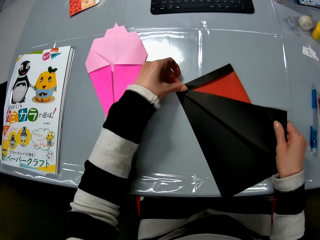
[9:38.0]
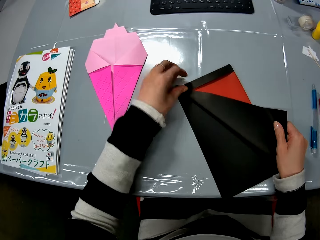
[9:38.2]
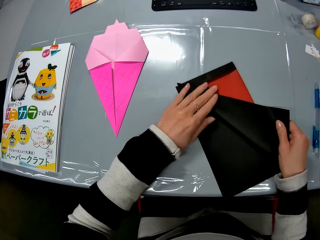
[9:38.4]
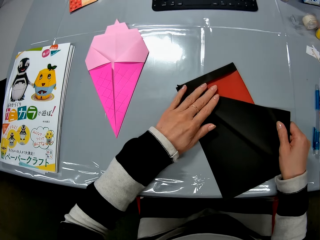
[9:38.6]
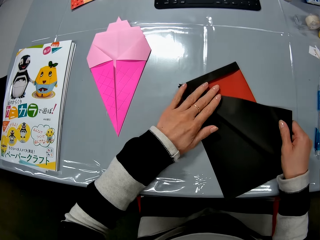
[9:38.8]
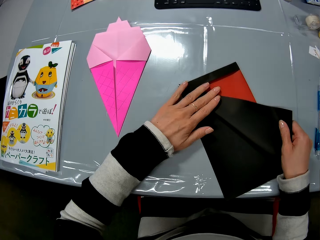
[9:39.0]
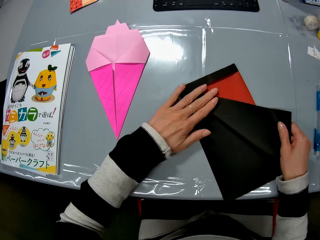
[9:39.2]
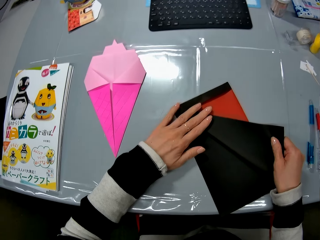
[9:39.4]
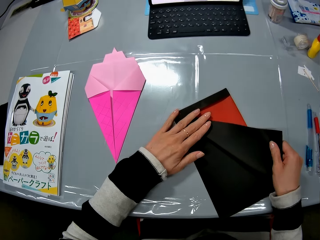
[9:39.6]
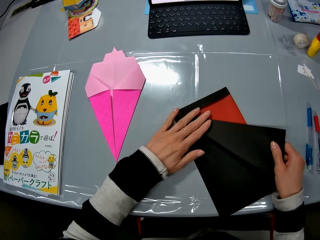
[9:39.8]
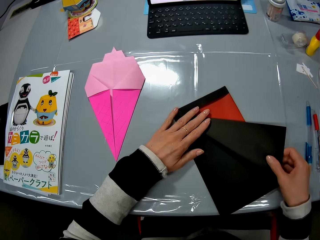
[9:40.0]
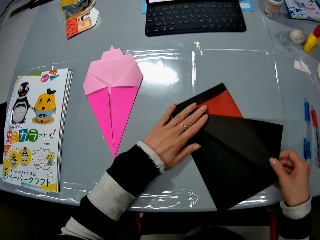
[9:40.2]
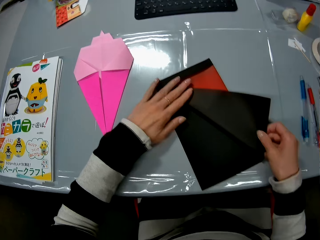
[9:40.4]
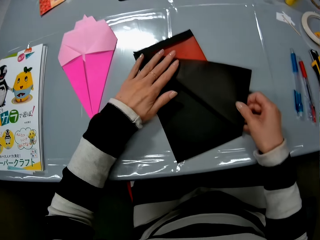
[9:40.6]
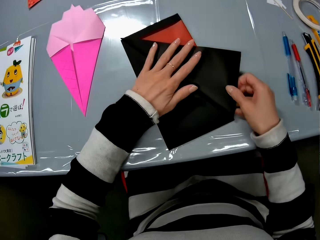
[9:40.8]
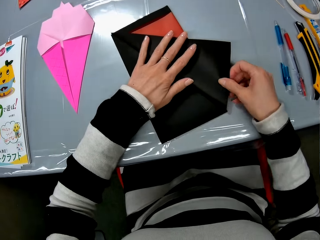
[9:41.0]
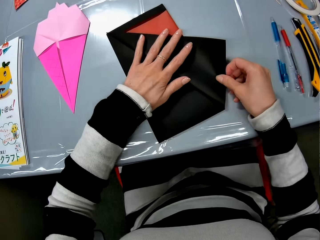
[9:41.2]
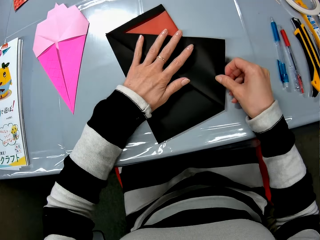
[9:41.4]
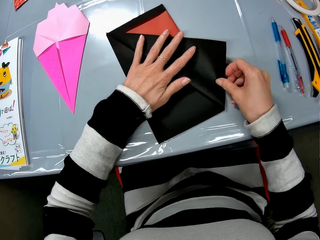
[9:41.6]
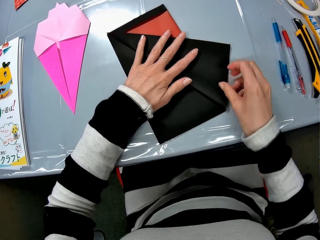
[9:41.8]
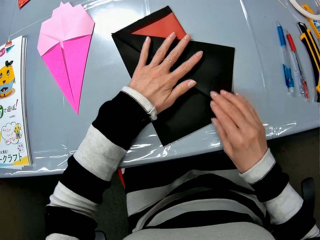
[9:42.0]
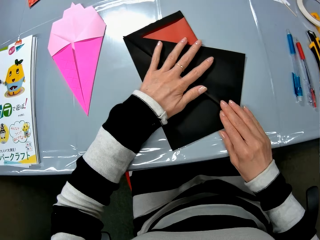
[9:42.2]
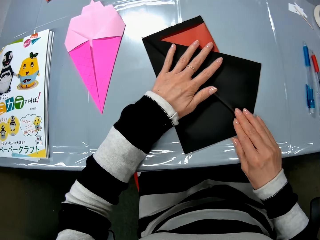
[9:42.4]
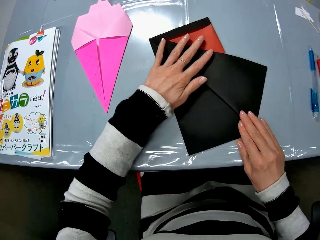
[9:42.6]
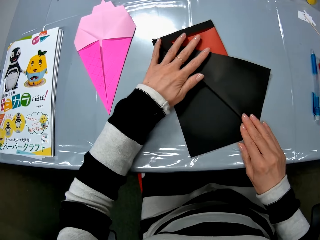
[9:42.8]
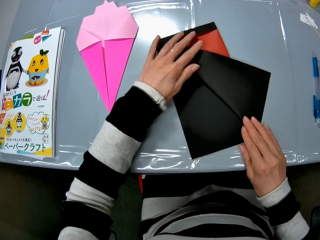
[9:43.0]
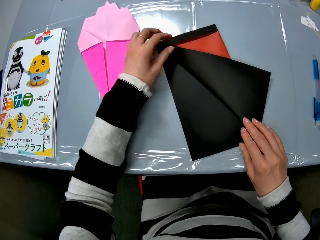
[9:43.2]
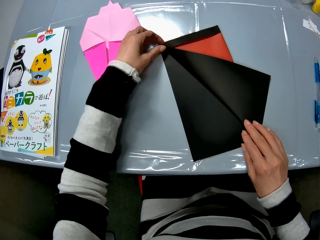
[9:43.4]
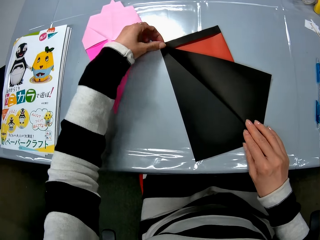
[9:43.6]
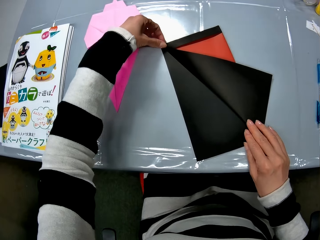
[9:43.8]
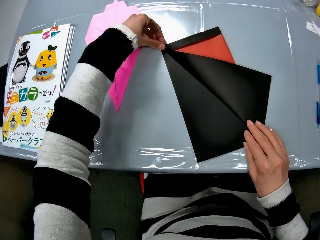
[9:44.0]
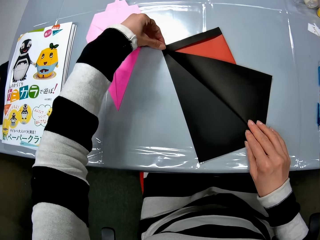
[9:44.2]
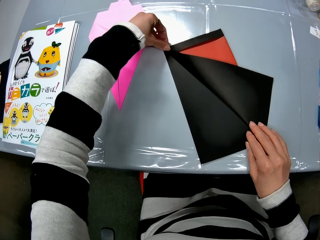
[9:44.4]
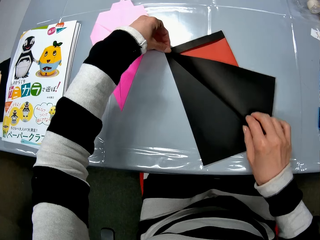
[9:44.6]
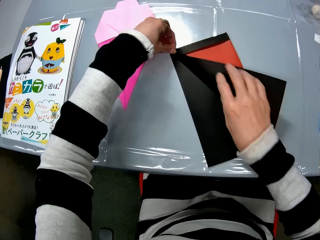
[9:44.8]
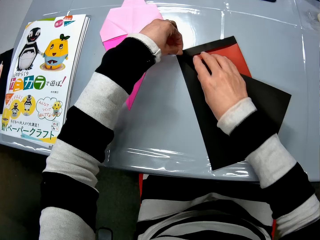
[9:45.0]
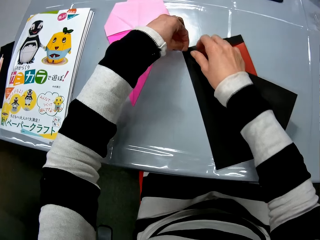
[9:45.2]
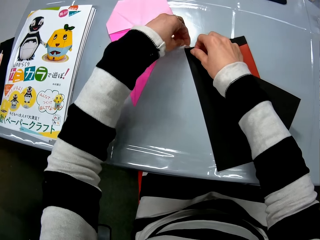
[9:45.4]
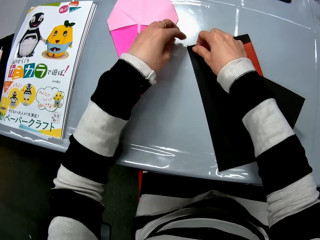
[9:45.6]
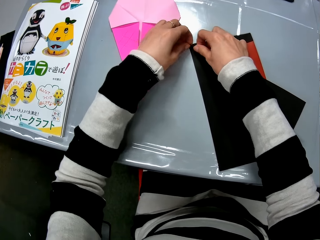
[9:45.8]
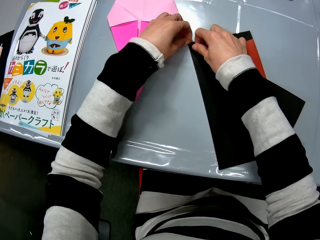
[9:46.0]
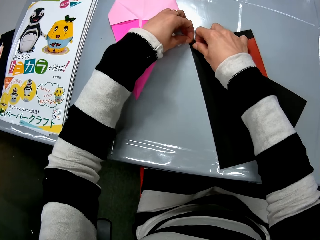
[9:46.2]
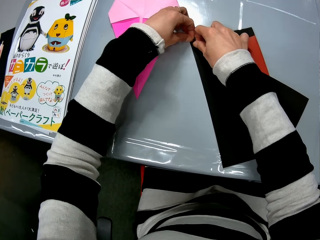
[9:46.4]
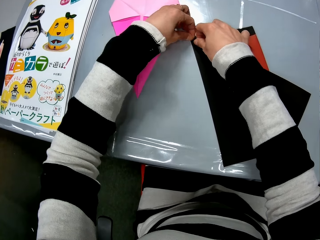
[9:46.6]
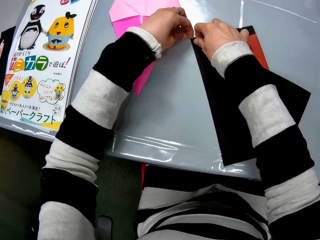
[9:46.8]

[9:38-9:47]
The camera wearer extends the crafting paper. They craft the crafting paper.

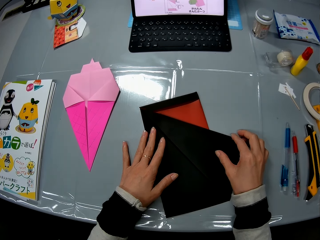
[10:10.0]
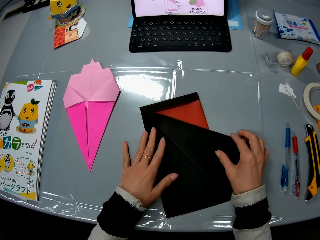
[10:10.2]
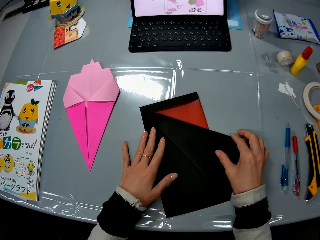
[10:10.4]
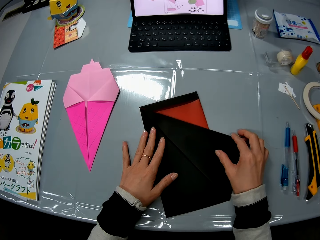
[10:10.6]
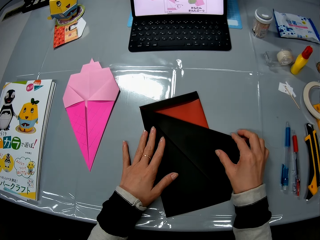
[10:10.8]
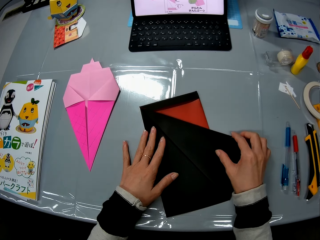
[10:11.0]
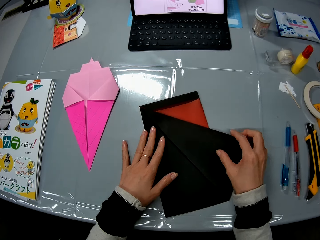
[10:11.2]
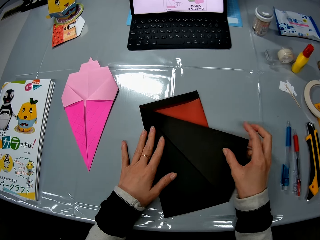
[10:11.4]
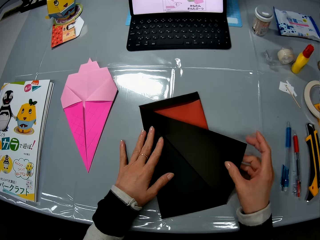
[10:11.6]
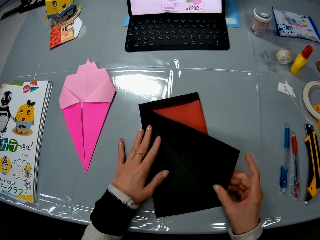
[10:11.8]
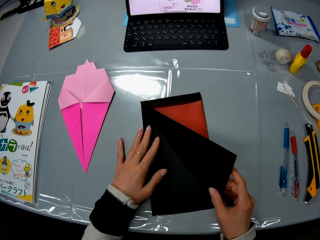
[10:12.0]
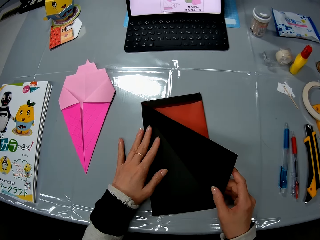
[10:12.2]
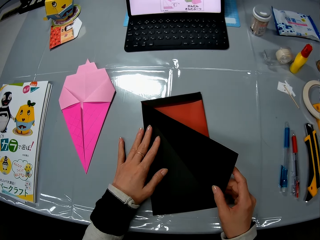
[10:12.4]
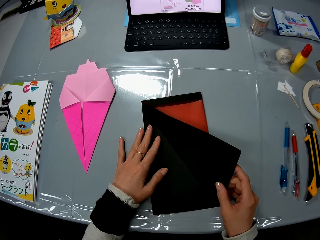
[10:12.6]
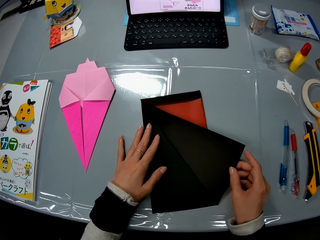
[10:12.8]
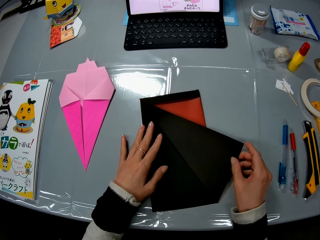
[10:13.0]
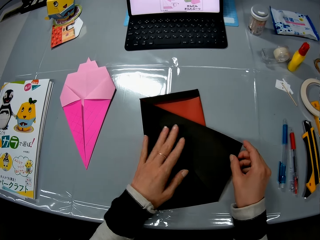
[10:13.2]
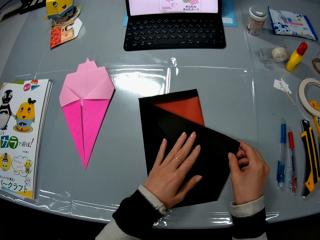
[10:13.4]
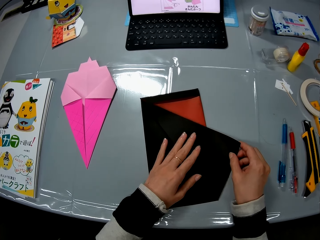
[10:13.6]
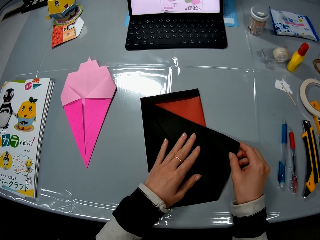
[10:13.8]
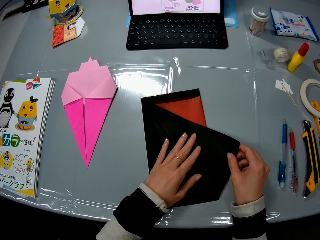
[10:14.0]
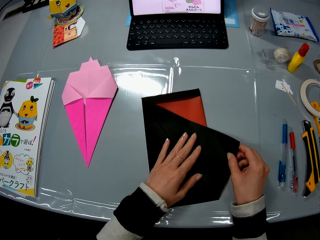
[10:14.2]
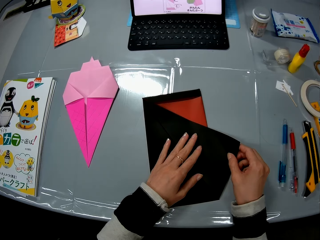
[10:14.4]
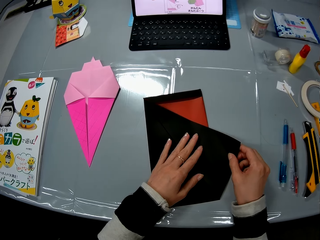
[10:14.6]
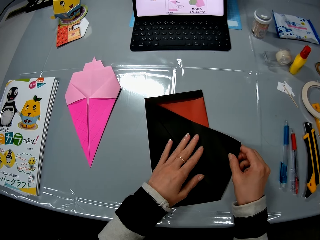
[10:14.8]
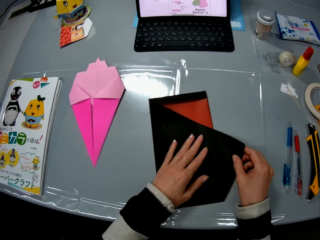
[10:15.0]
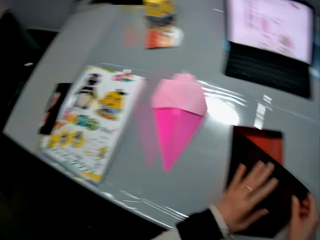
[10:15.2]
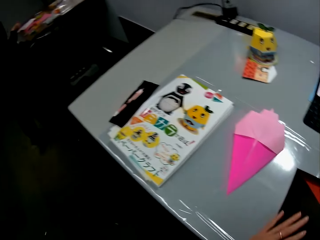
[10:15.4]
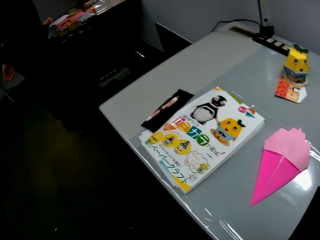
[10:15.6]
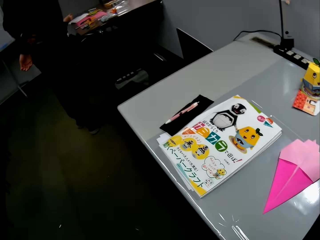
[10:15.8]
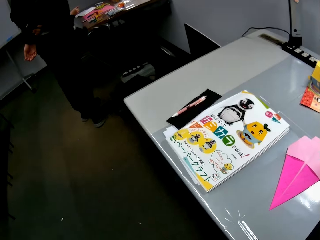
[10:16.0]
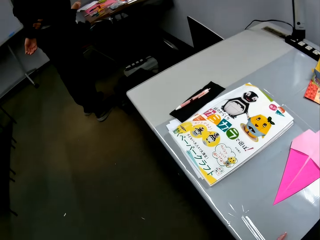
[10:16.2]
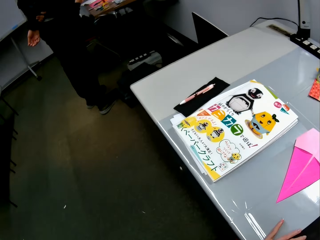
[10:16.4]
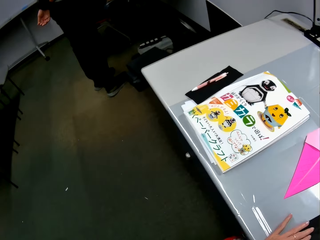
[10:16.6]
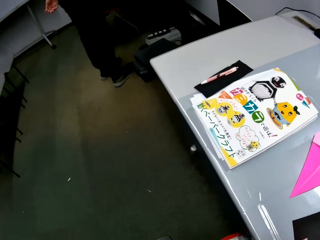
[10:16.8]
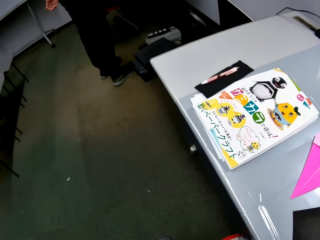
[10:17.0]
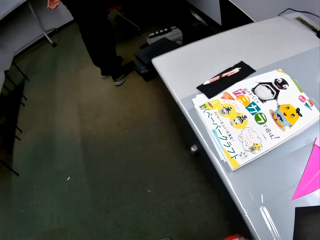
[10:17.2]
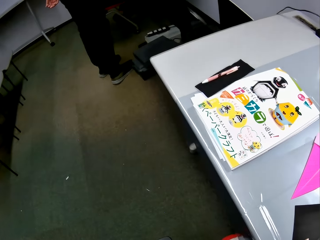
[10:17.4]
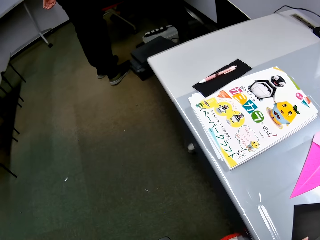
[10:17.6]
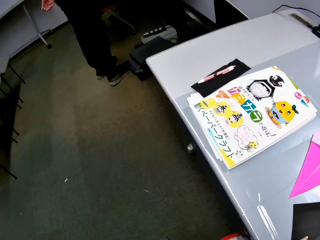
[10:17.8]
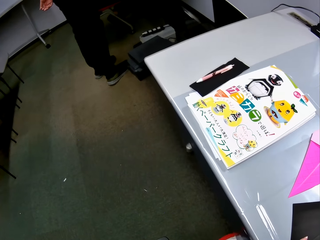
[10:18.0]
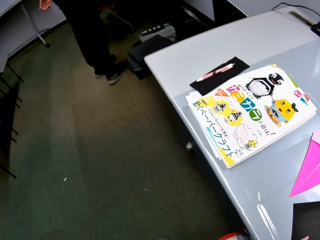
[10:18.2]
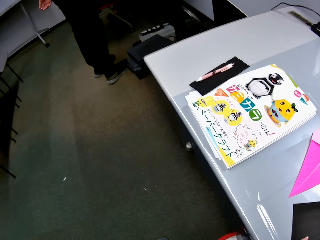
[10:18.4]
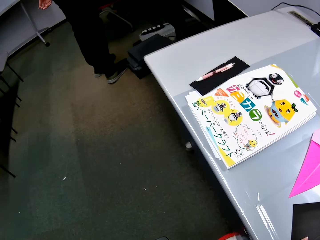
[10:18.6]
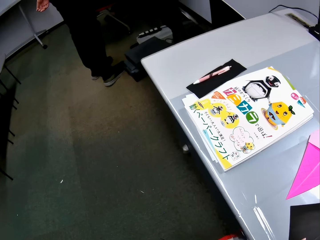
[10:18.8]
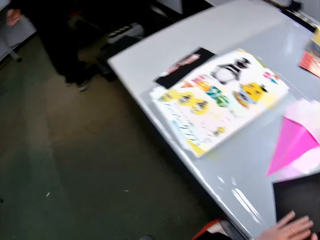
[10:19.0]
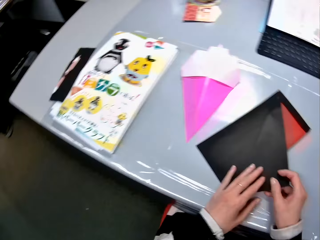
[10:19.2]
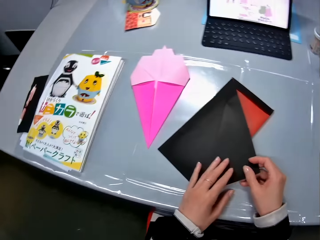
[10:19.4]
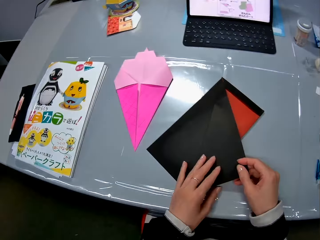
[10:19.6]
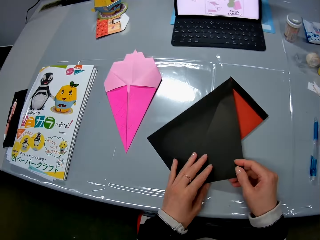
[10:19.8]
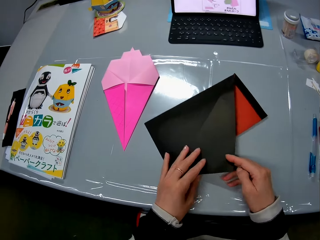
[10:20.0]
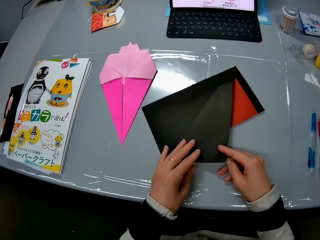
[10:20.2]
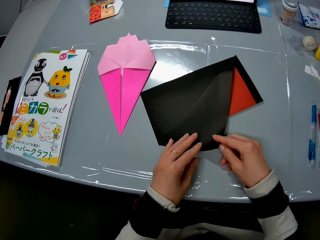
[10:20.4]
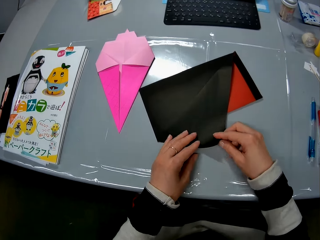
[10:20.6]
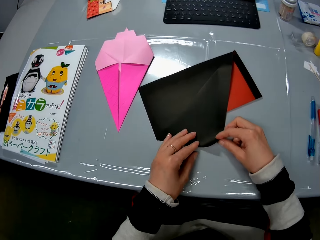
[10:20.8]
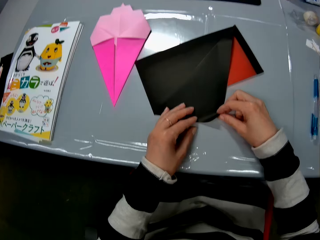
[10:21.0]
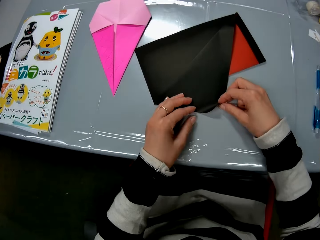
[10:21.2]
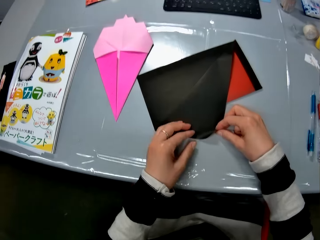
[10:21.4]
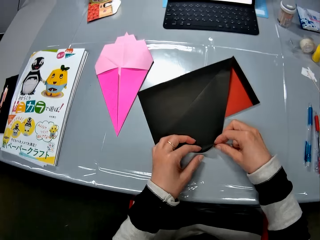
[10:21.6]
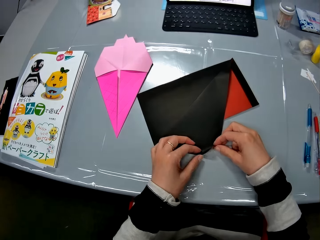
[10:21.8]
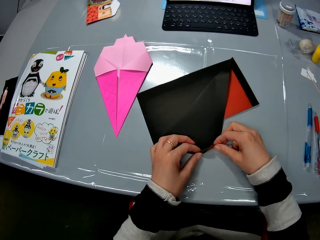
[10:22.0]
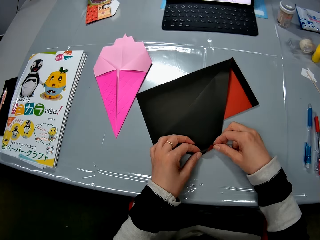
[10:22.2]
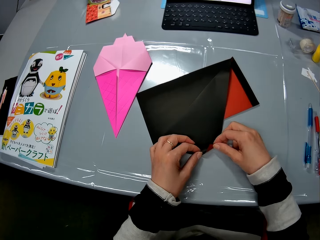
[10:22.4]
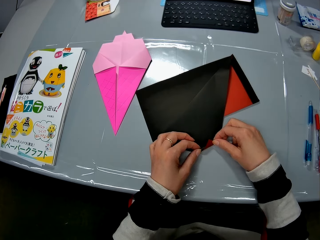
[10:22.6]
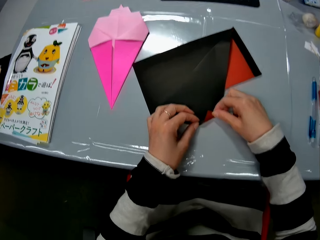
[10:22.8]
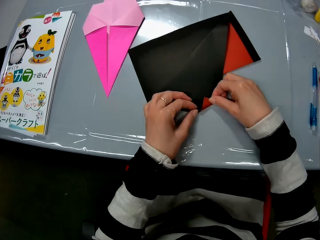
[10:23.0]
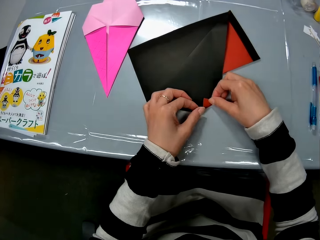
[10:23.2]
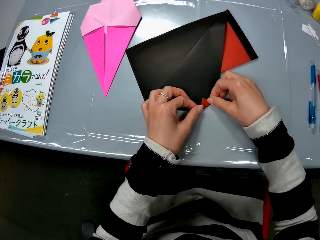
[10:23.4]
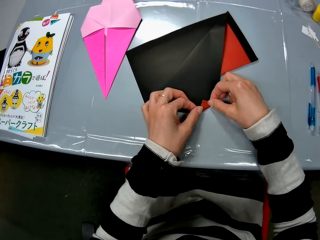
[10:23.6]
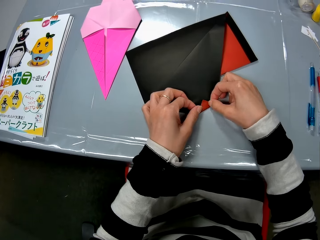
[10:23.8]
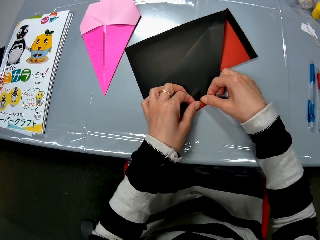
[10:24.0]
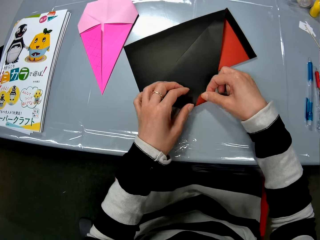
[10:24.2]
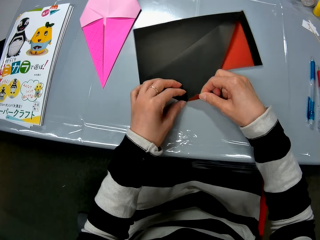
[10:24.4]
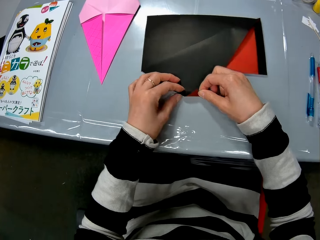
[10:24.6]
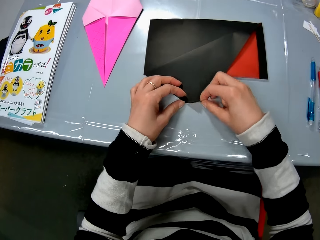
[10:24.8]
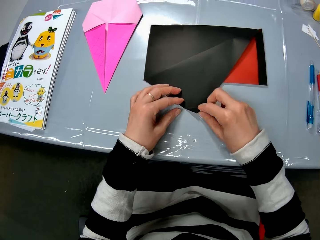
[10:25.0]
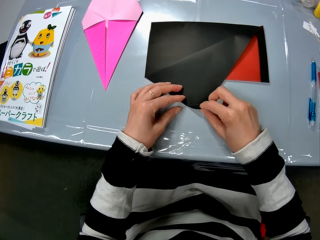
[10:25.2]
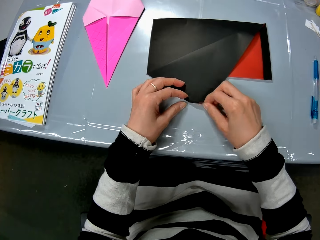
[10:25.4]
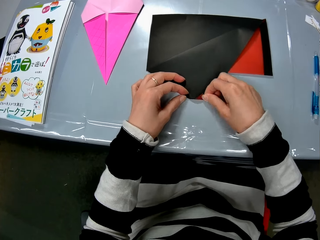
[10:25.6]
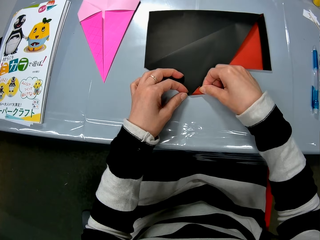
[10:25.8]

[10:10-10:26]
The camera wearer turns the crafting paper. They craft the crafting paper. They look aside. They turn the crafting paper. They craft the crafting paper.
